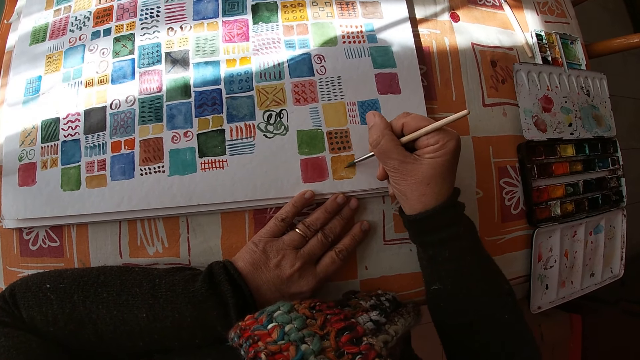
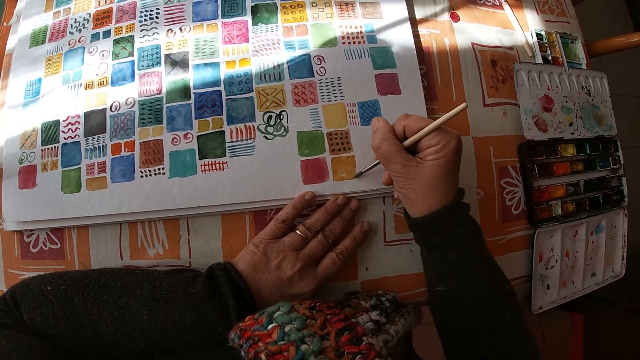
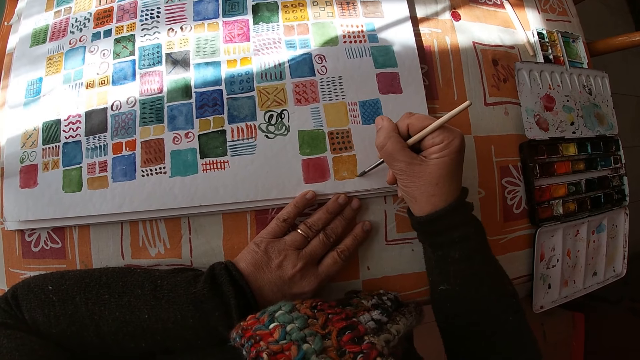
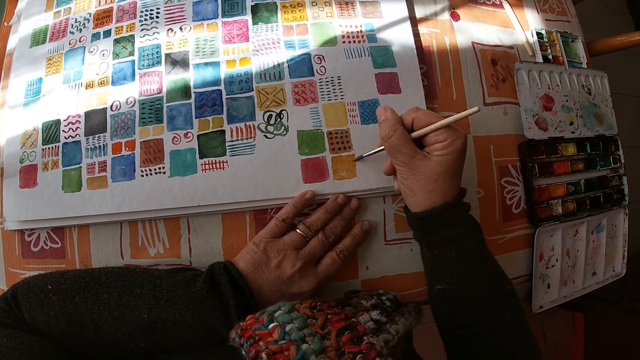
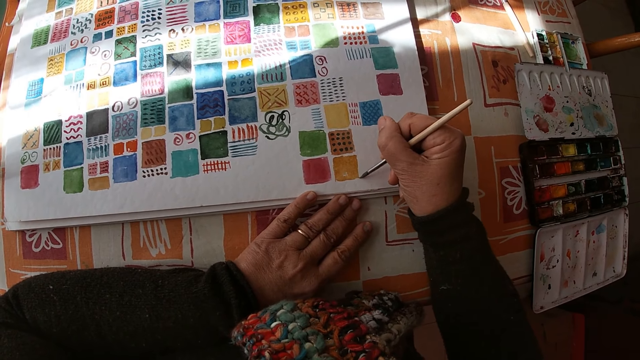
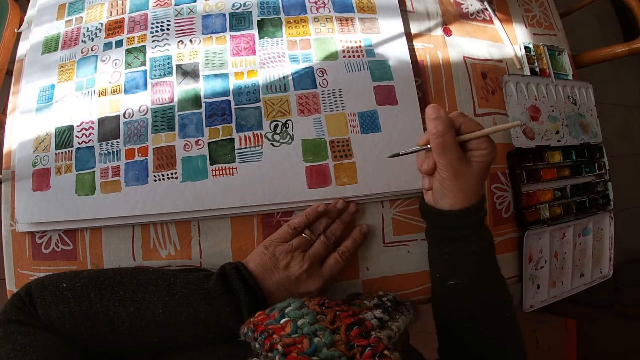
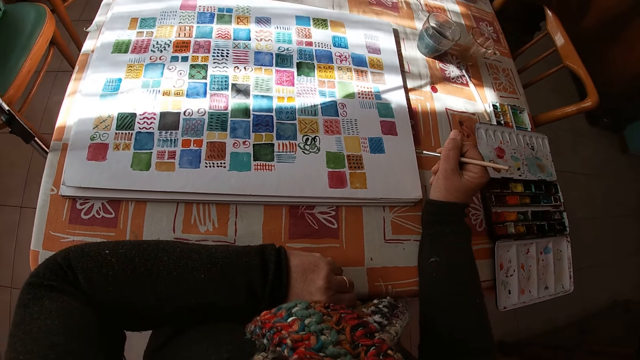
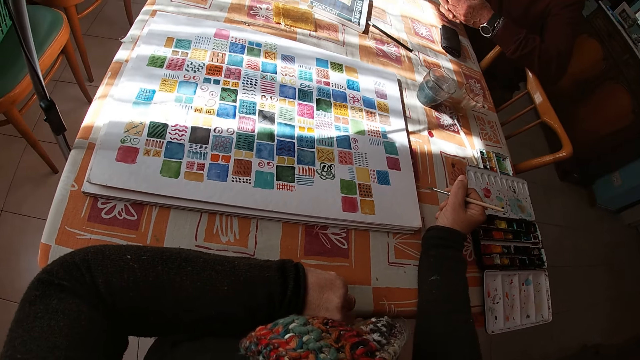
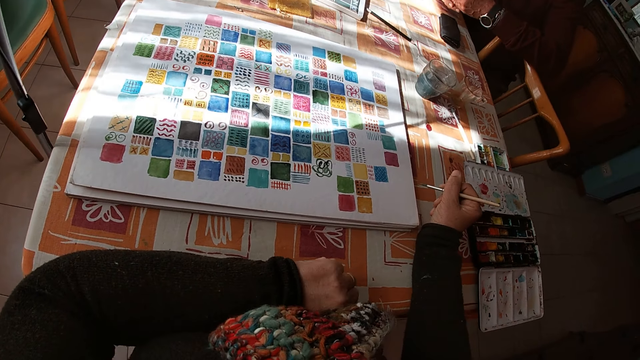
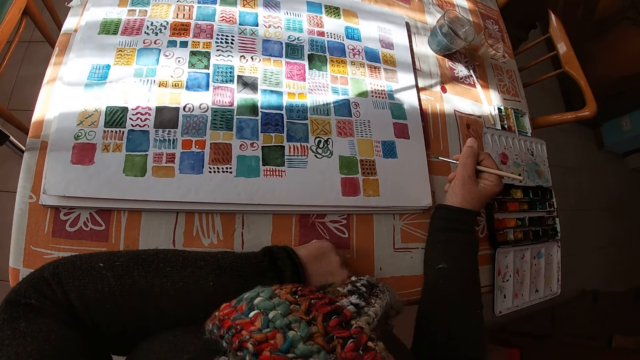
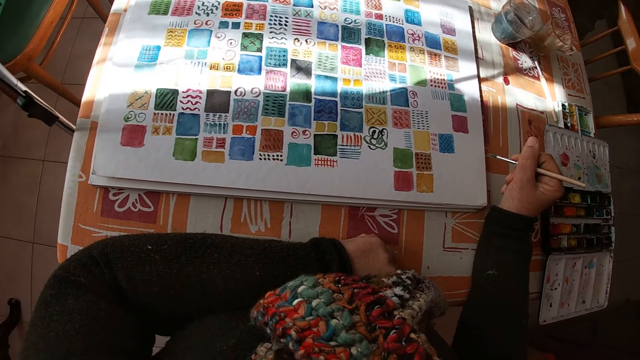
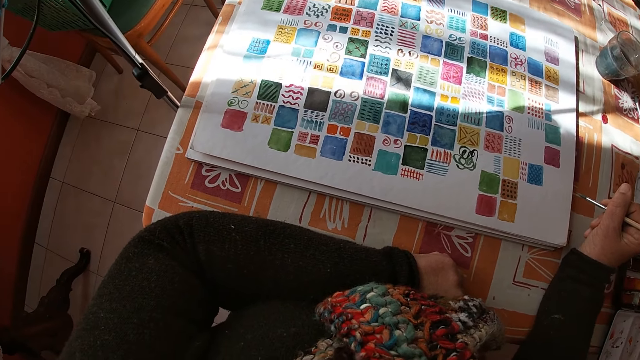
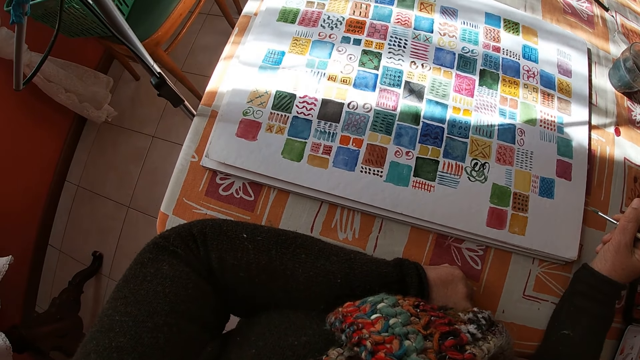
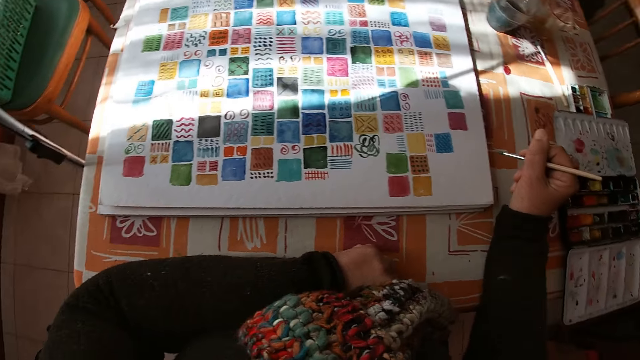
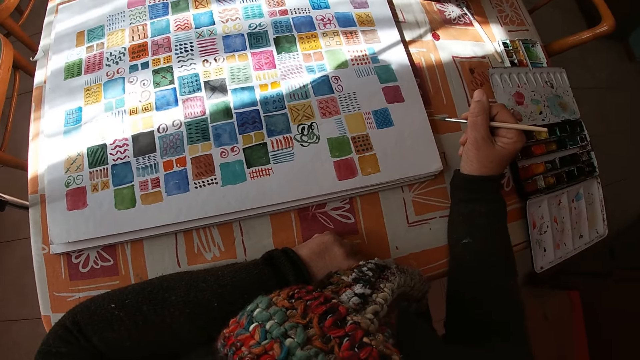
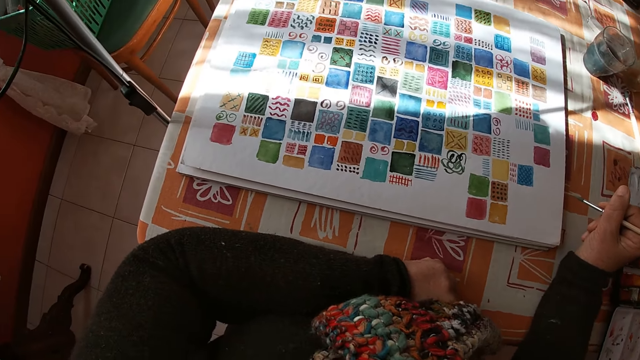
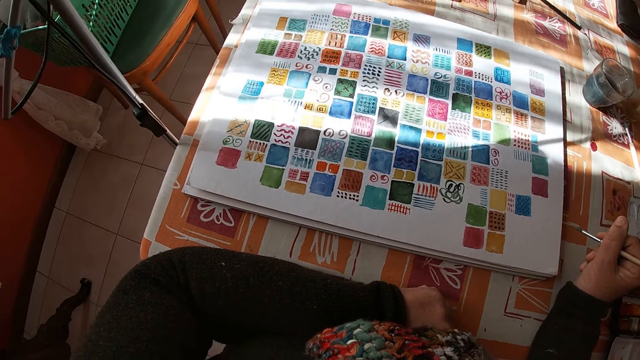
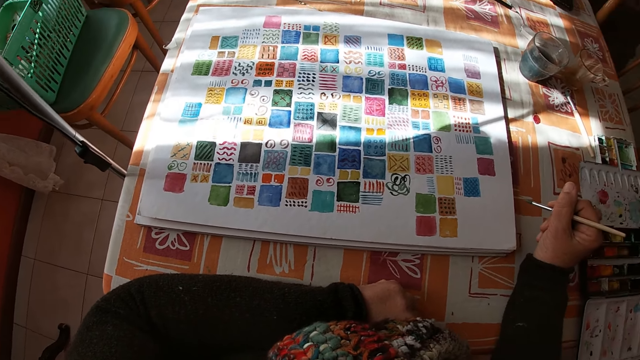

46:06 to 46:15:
The camera wearer places her left hand on the table. She holds the paintbrush. She looks at the drawing.

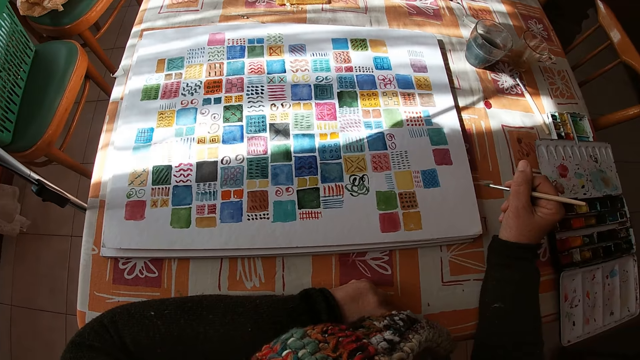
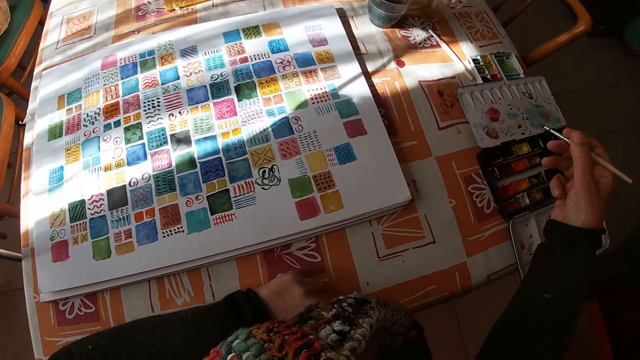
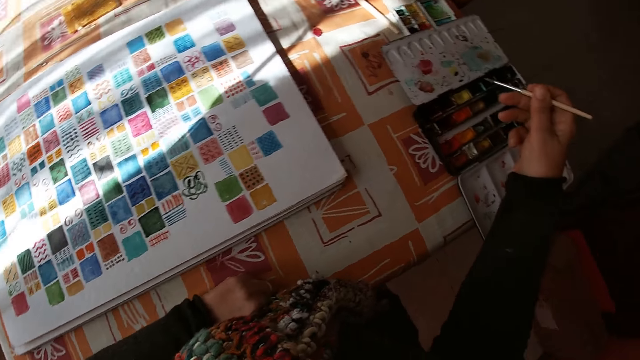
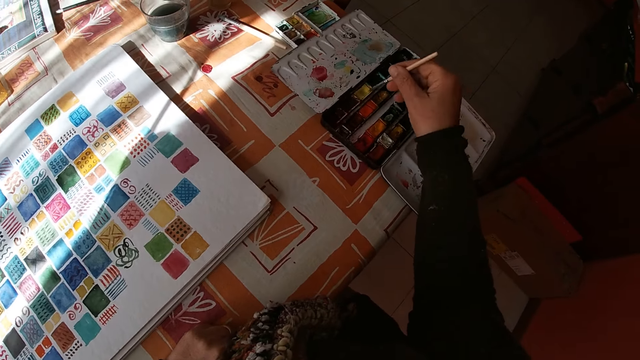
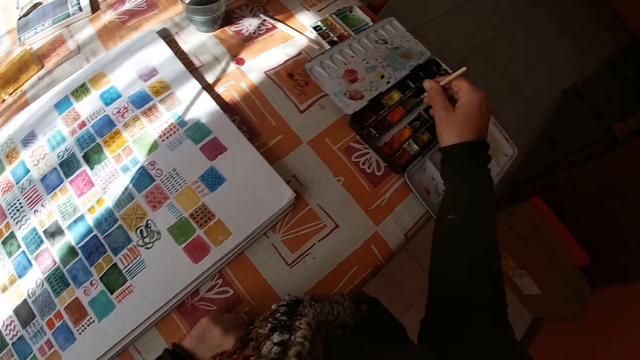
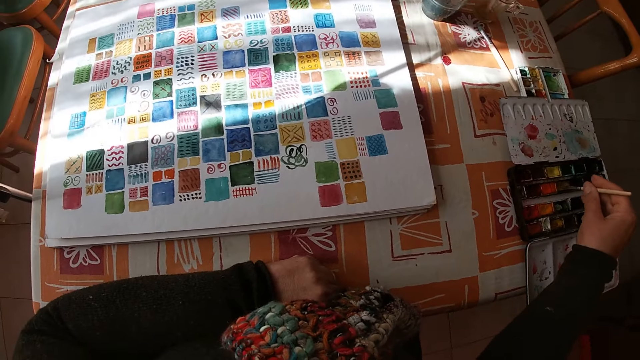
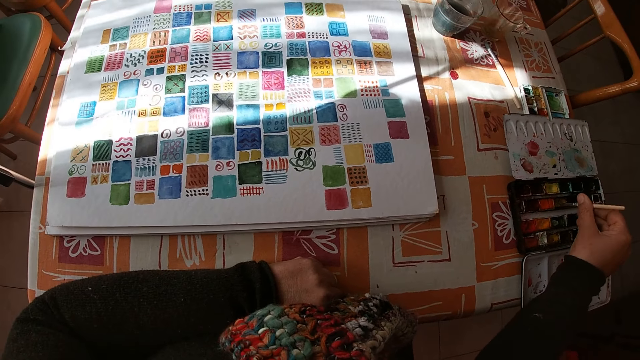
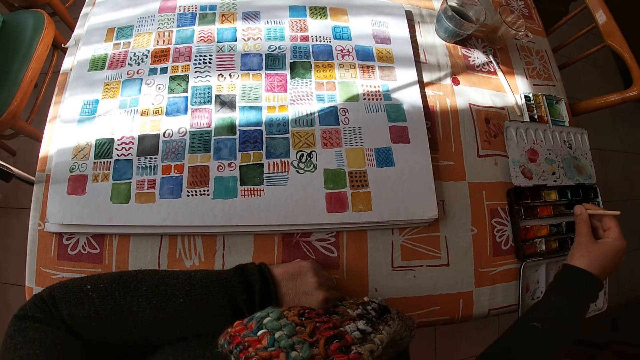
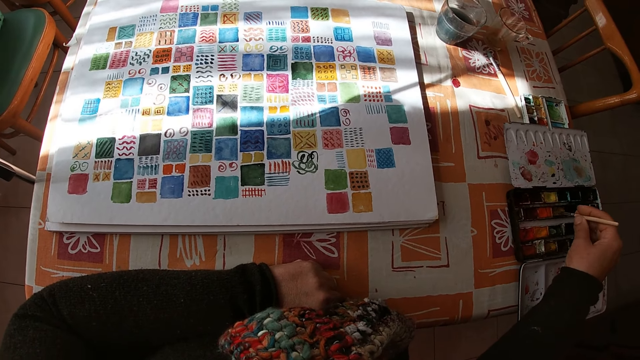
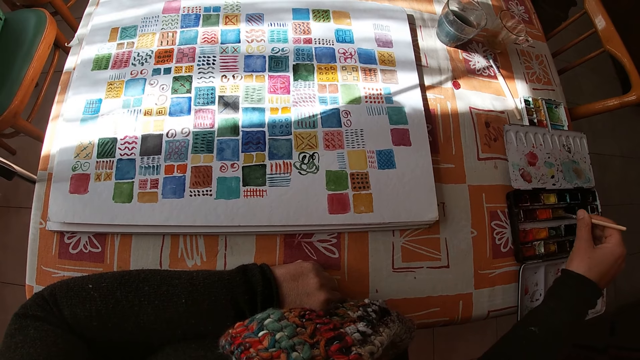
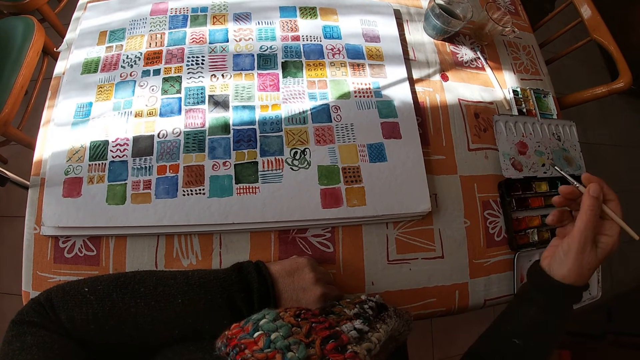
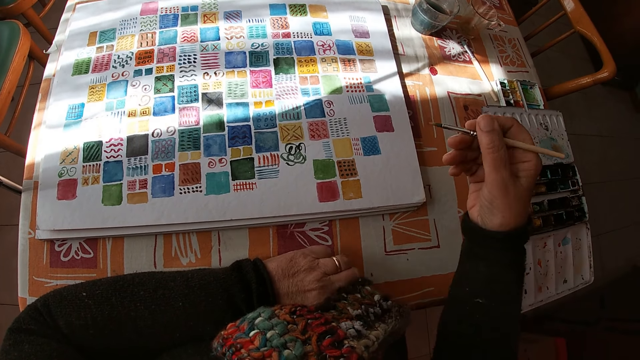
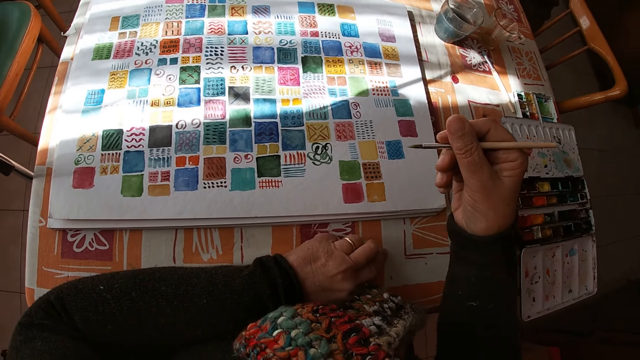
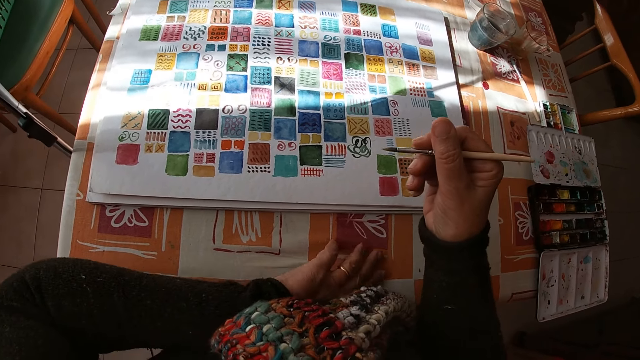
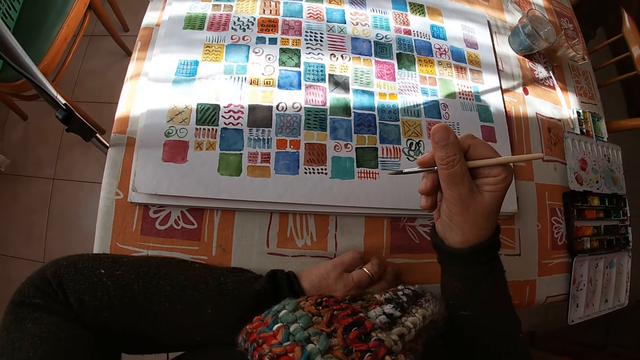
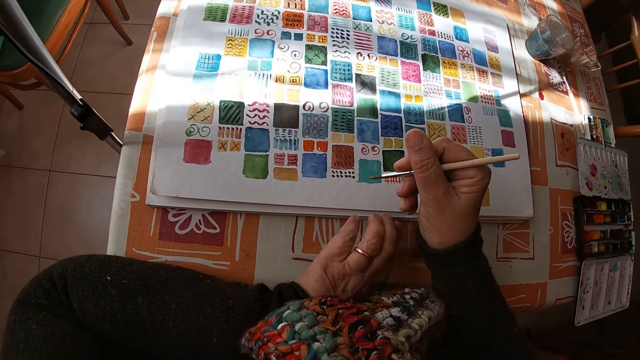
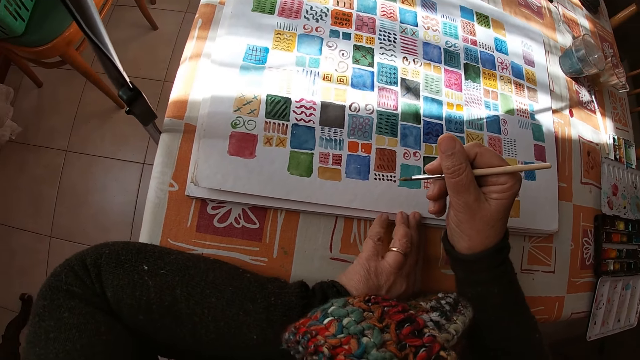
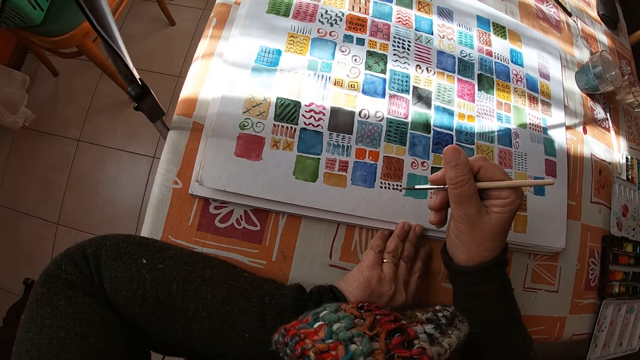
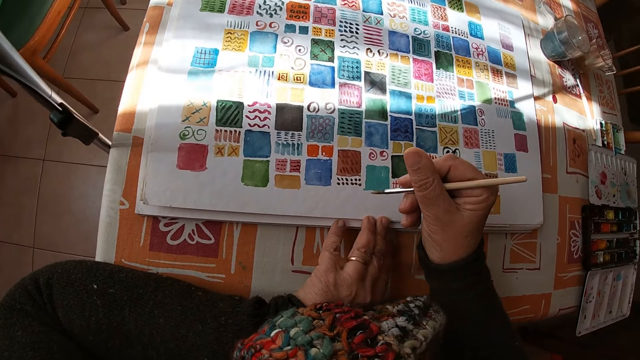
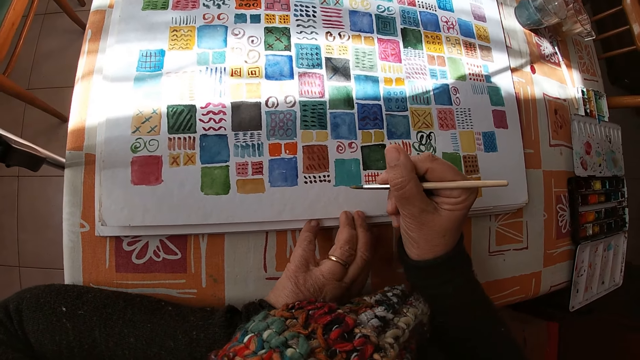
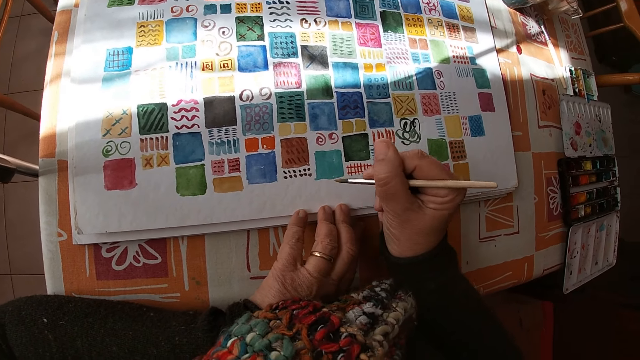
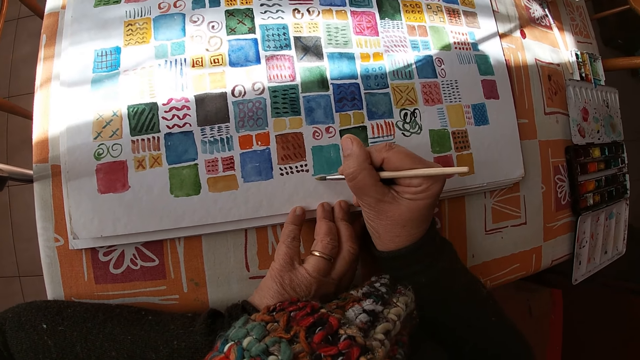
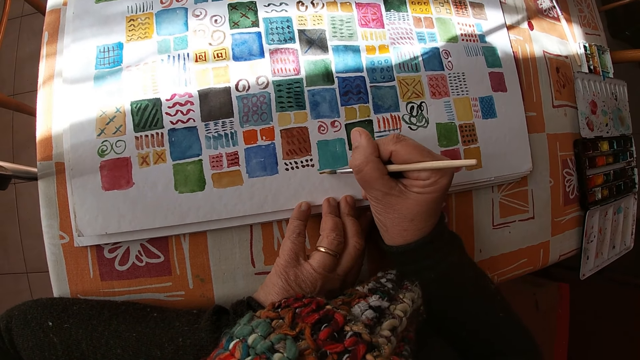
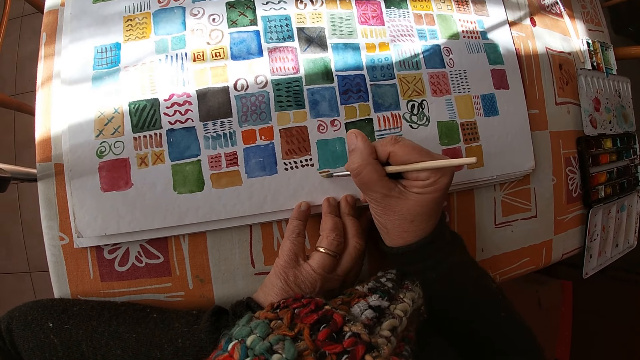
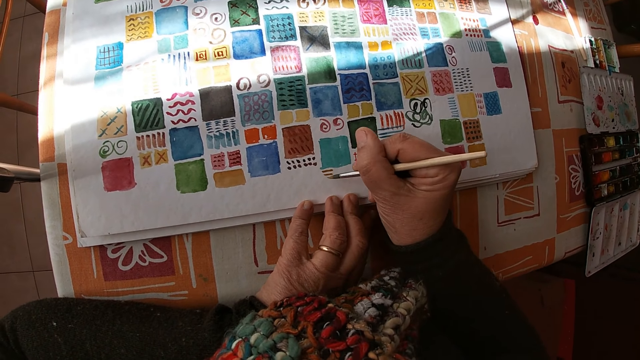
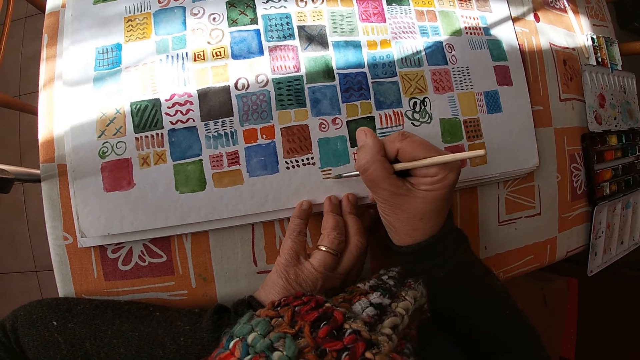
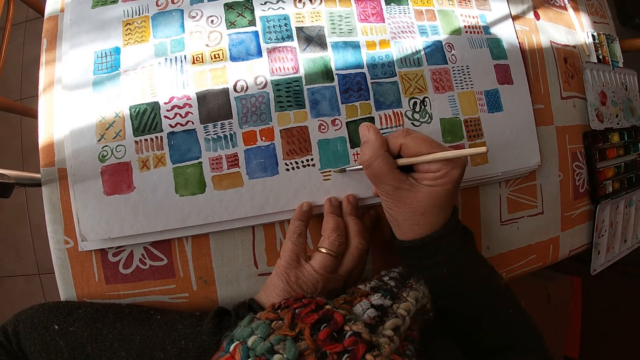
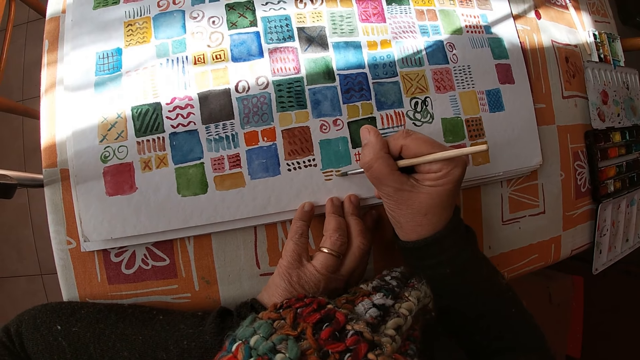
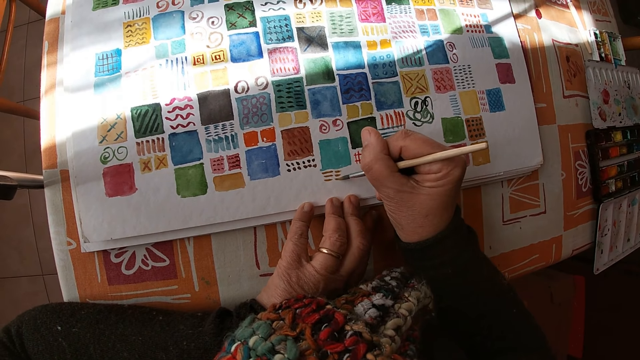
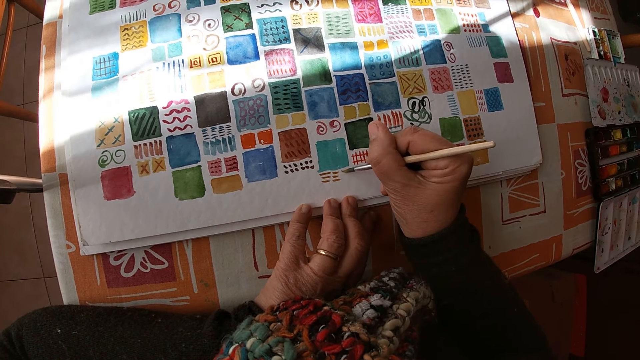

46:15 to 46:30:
The camera wearer applies the paint on the paintbrush. She dips the paintbrush in the color palette on the table with her right hand. She holds the paintbrush. She places her left hand on the canvas pad. She paints on the canvas pad on the table with the paintbrush in her right hand.
